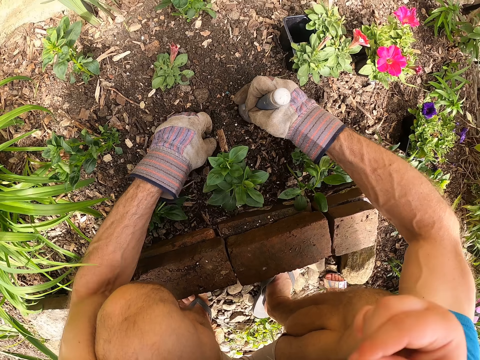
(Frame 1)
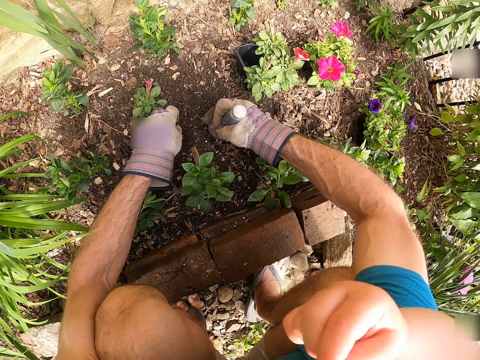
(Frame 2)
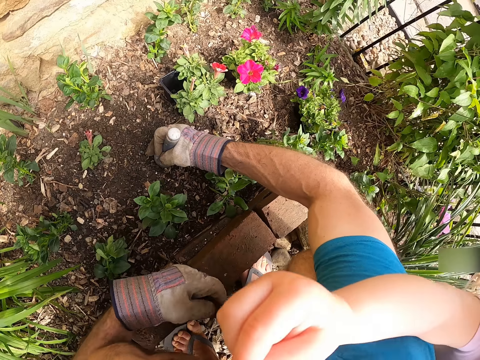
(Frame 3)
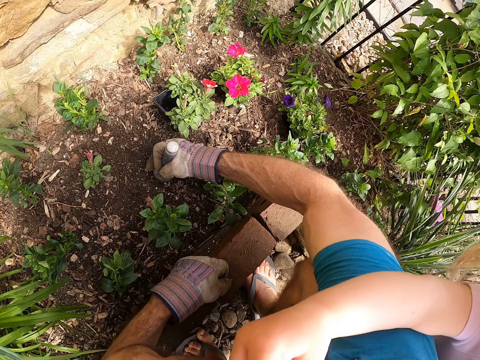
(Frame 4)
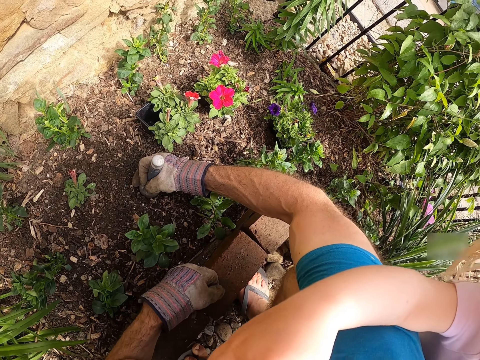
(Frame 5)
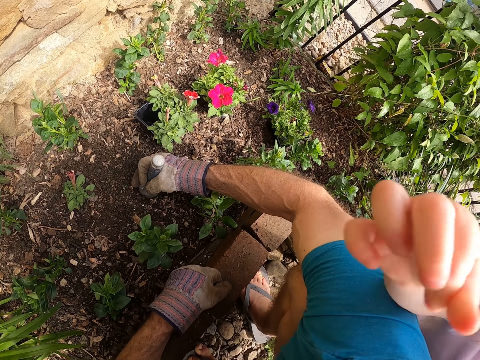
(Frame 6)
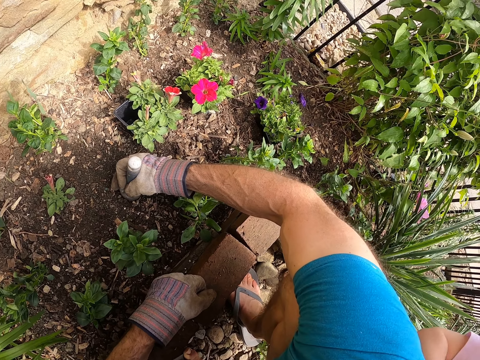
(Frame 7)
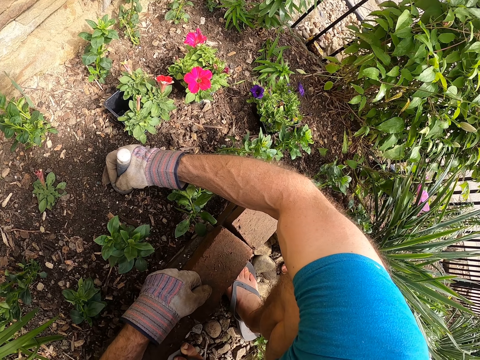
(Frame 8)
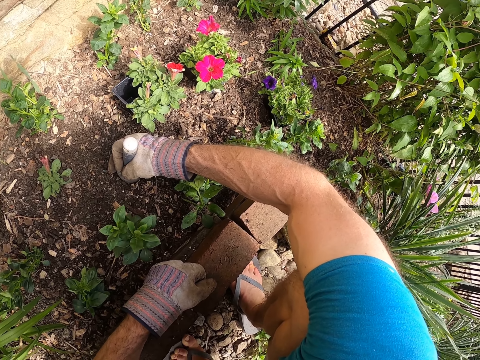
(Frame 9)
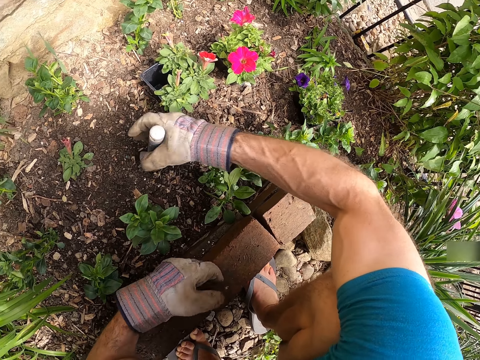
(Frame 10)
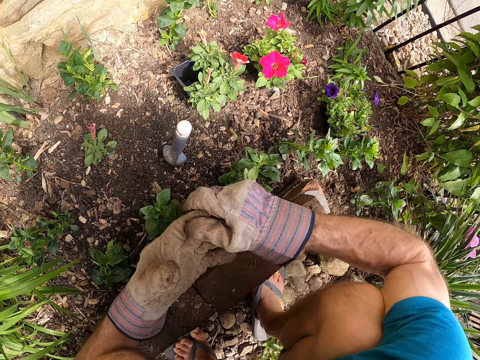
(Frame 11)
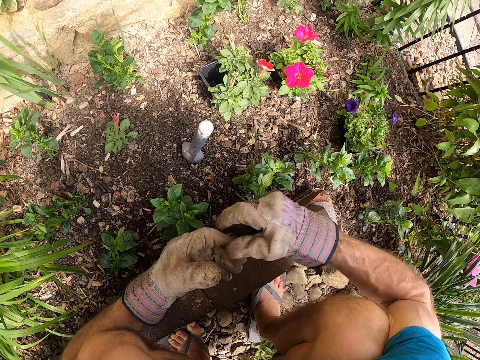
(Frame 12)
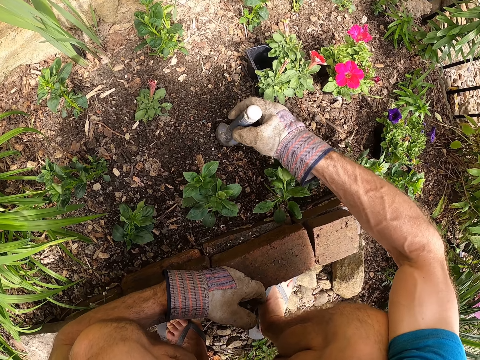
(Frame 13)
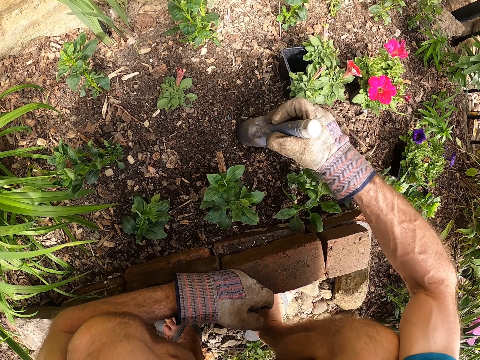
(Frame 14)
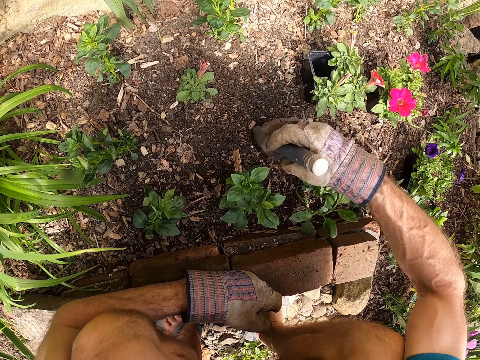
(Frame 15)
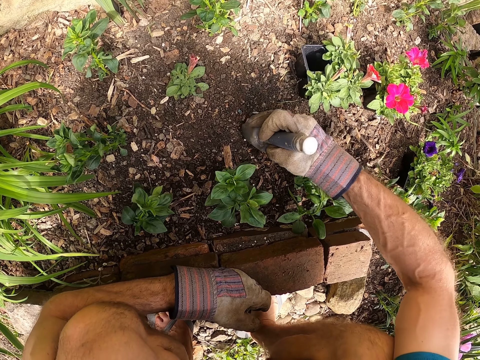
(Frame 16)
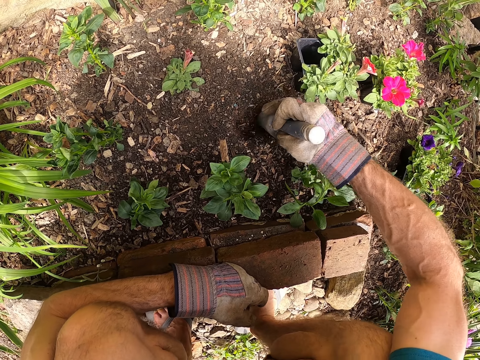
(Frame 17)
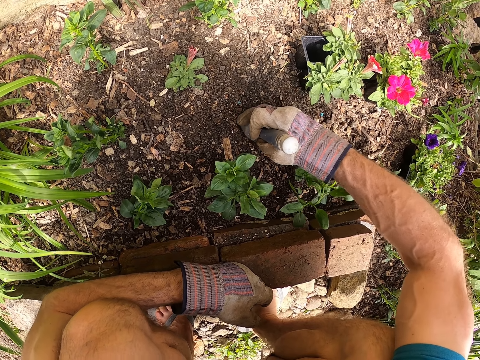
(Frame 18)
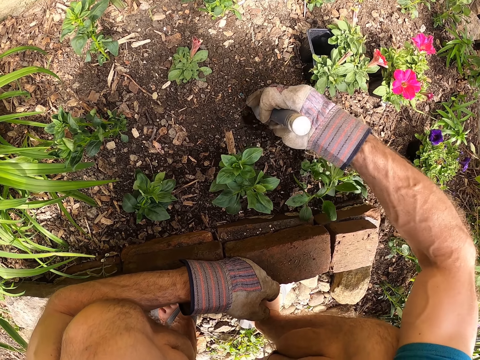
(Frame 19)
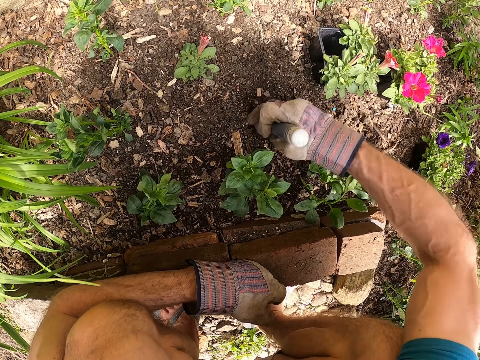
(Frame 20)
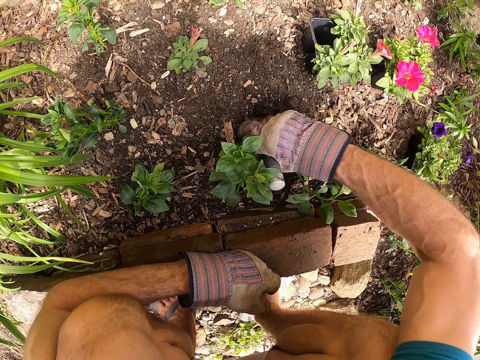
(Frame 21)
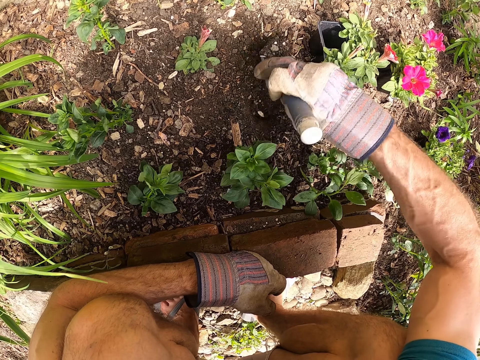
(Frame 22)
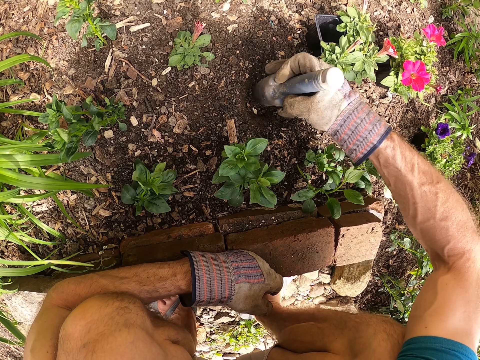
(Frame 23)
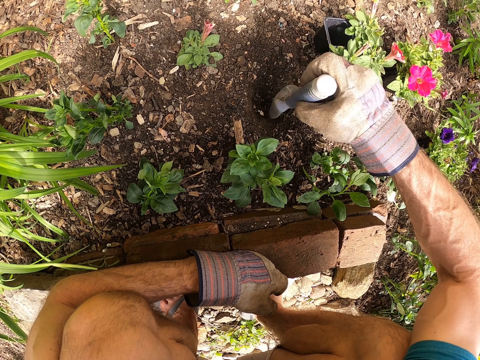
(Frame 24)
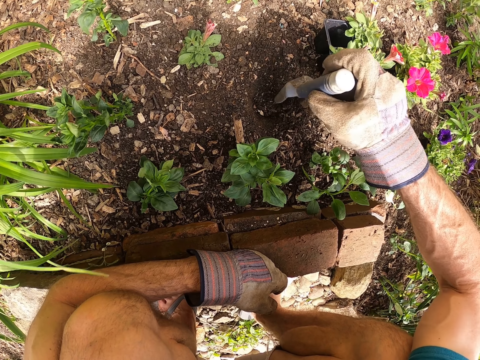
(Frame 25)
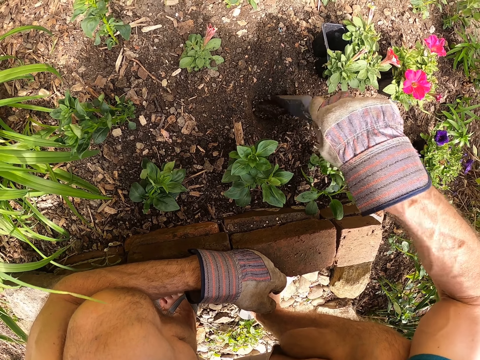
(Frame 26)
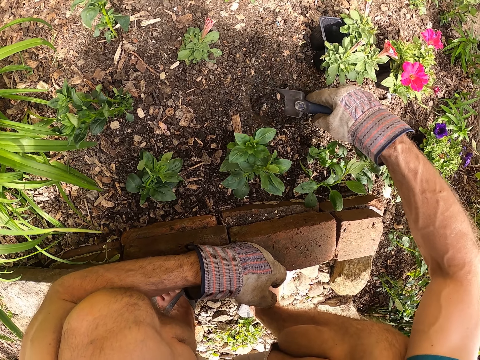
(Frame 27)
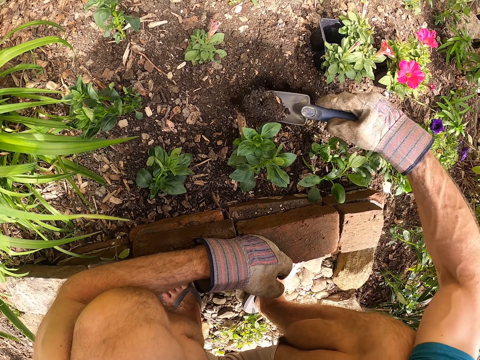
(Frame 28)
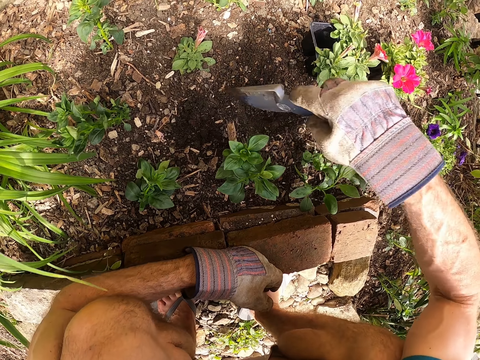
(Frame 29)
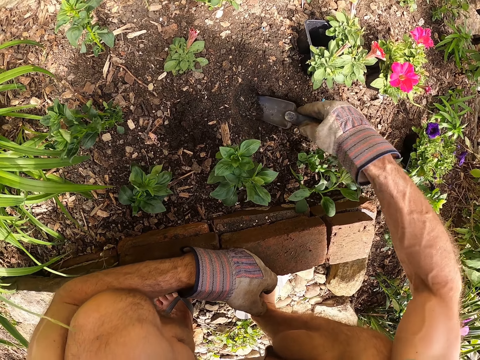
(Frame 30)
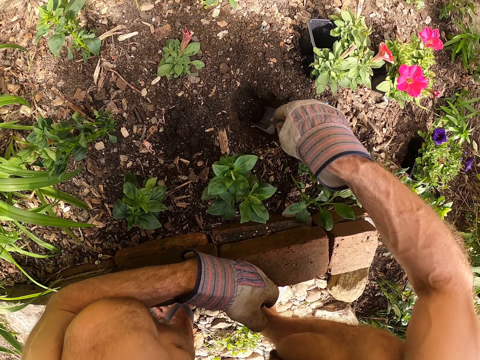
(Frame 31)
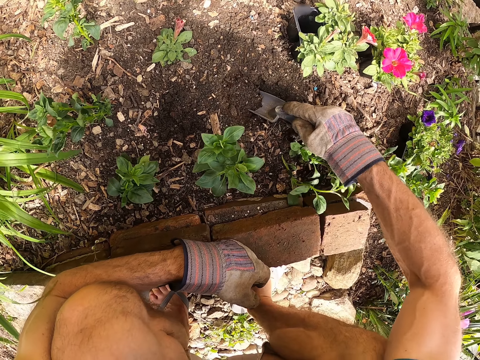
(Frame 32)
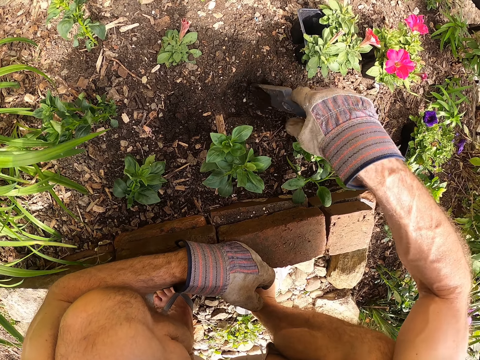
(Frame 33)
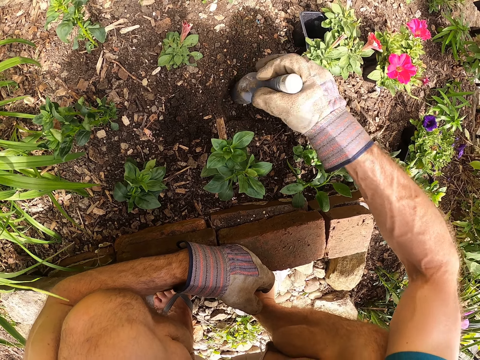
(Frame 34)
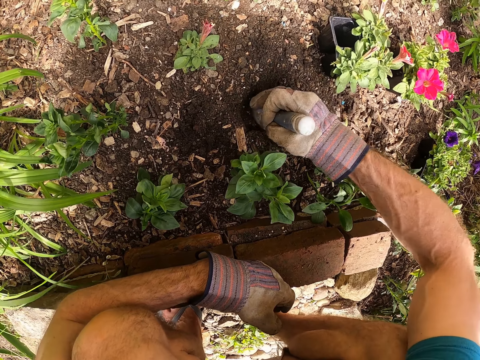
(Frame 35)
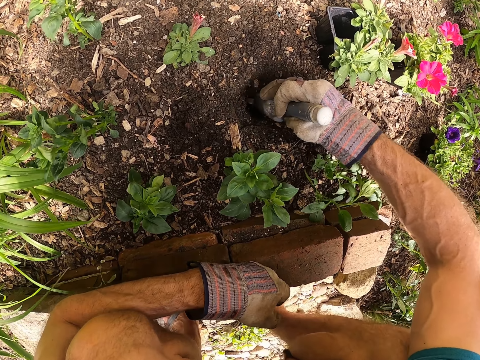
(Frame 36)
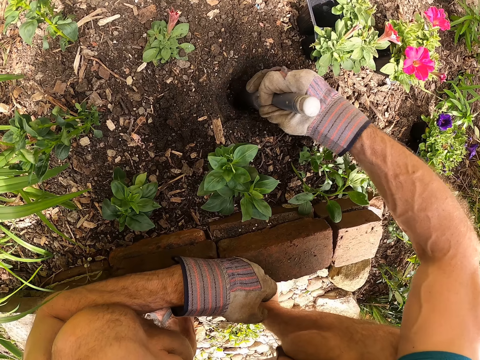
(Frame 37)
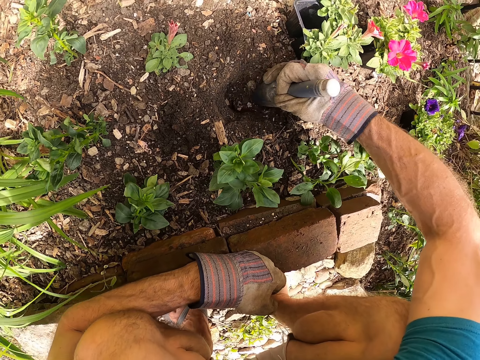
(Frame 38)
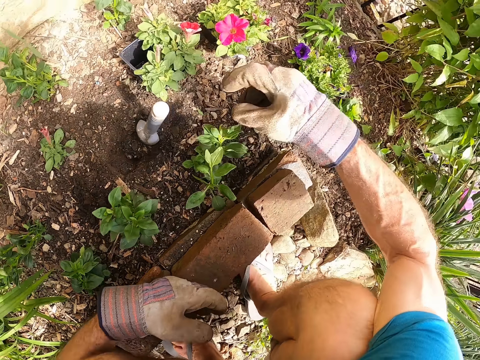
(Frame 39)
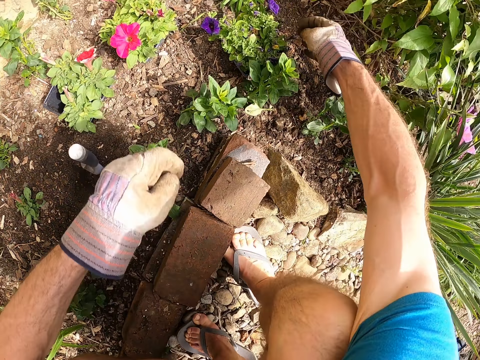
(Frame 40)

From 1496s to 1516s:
A girl stands in the backyard. The camera wearer picks up a stone from the ground and puts the stone on the ground. He removes his right hand from the garden trowel or hand shovel. He adjusts his gloves with his hands. He picks up the garden trowel on the ground with his right hand. He digs the soil with the garden trowel in his right hand. He sticks the hand shovel on the ground.

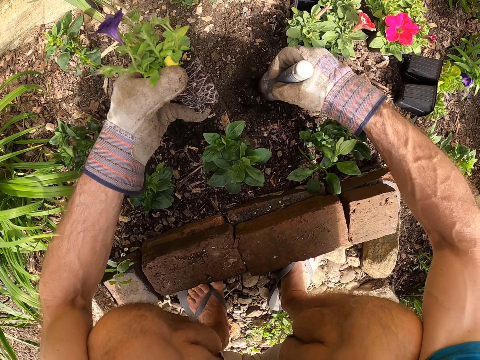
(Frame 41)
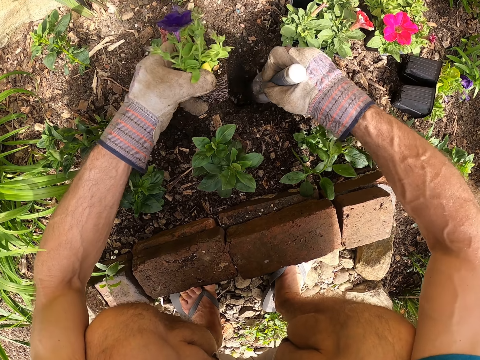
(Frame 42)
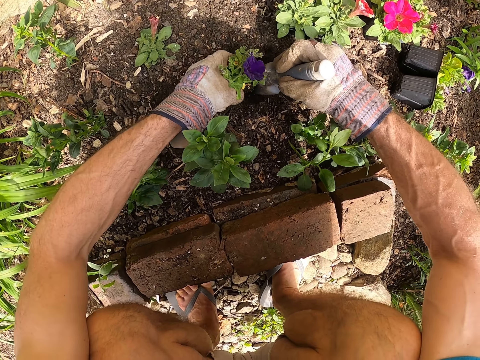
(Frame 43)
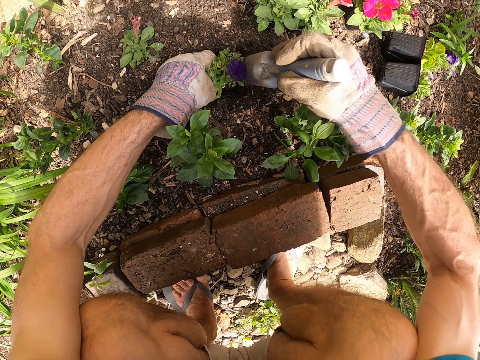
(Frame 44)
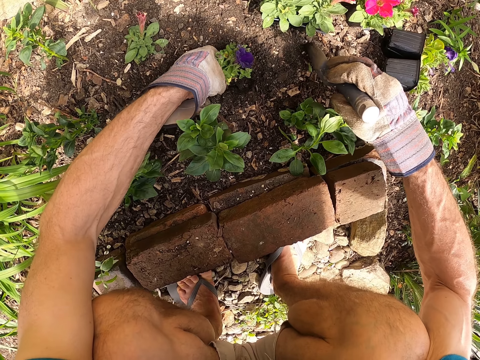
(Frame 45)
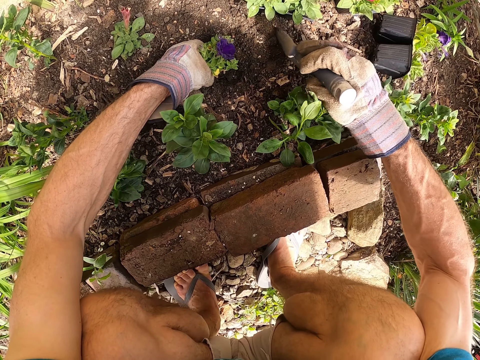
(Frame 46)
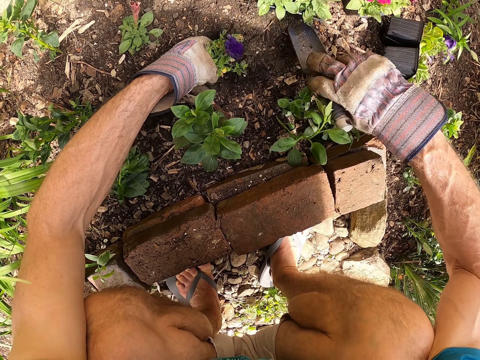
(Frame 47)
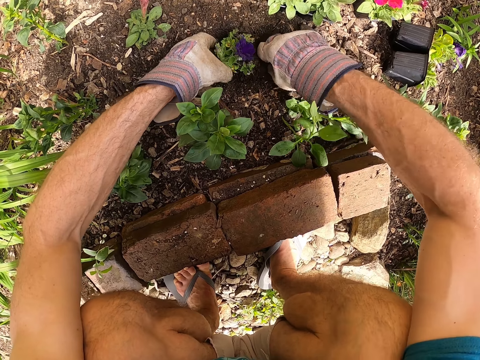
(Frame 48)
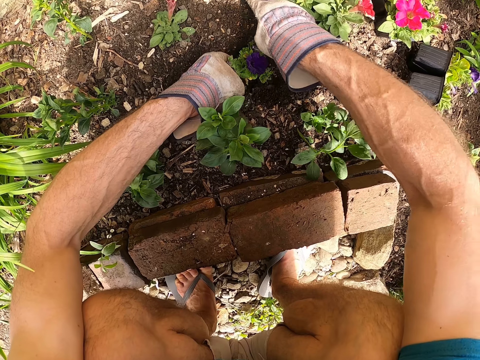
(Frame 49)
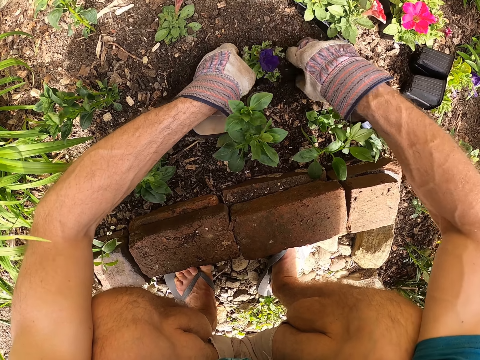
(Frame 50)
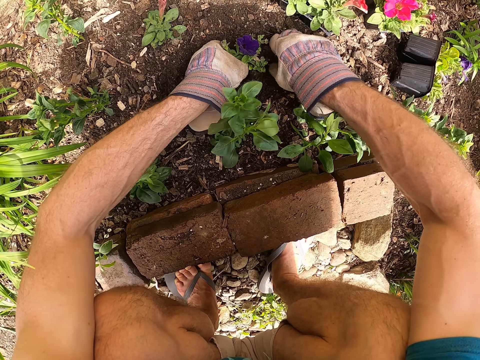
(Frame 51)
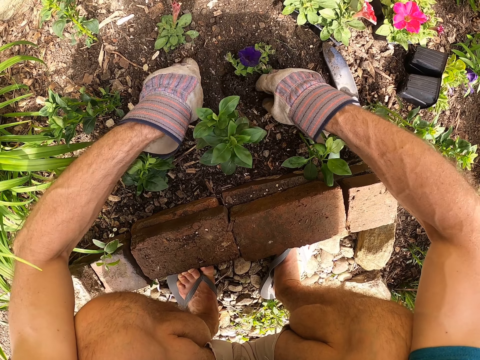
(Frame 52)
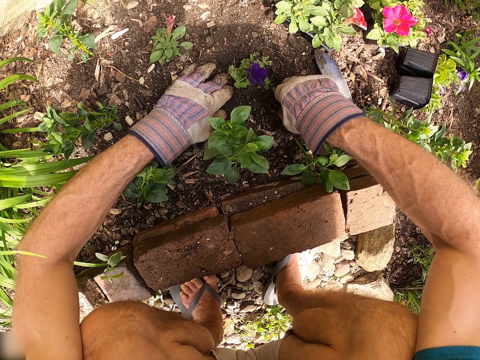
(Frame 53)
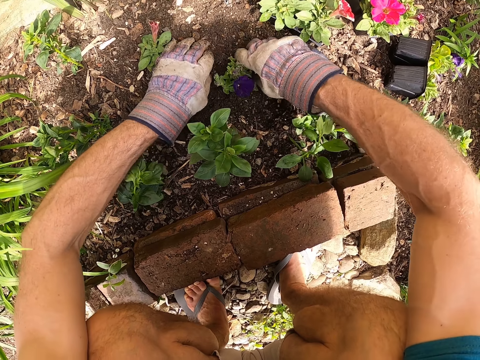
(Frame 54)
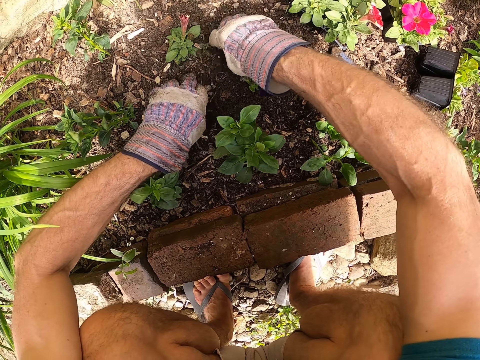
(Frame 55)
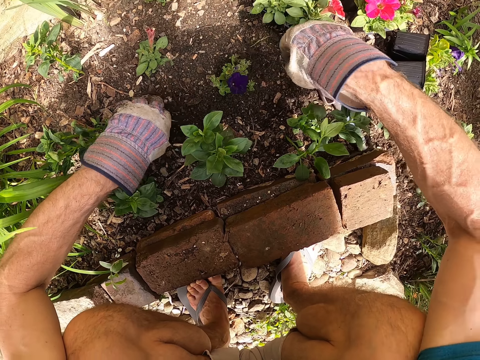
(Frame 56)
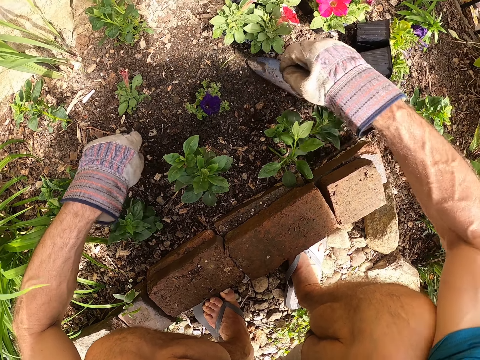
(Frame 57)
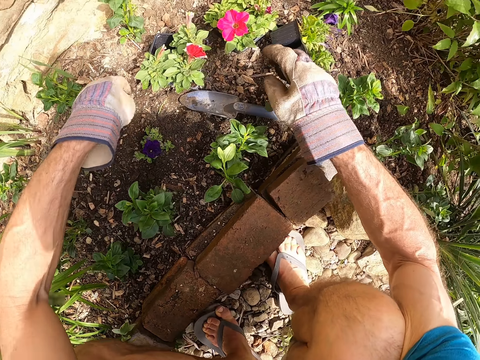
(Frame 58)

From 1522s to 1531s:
The camera wearer holds the hand shovel or garden trowel on the ground. He plants the second seedling in the soil with his left hand and the garden trowel in his right hand. He puts the flower in the hole. He moves soil with the hand shovel. He puts the garden trowel on the ground with his right hand. He plants the second seedling in the soil with his hands. He levels the soil with his hands.
